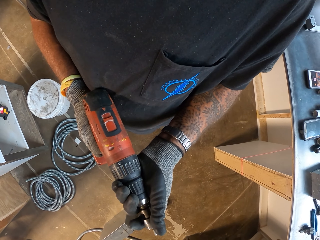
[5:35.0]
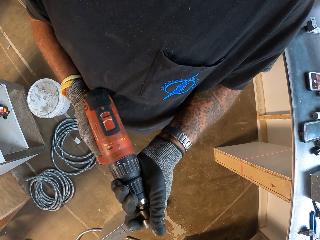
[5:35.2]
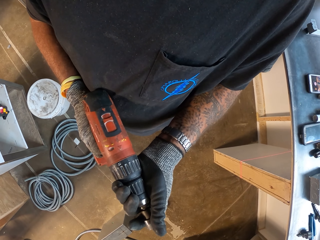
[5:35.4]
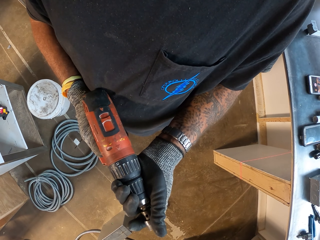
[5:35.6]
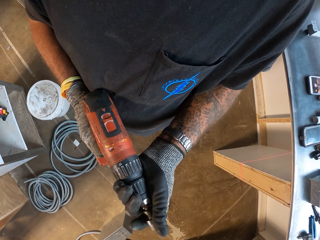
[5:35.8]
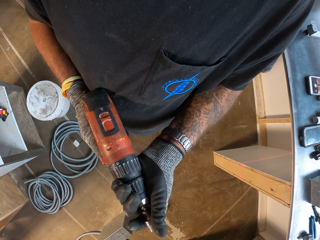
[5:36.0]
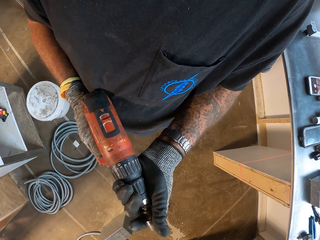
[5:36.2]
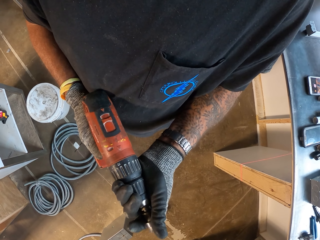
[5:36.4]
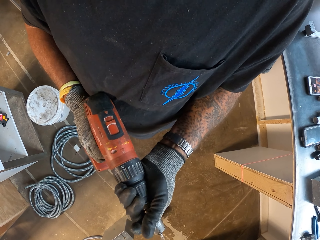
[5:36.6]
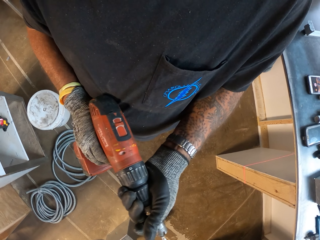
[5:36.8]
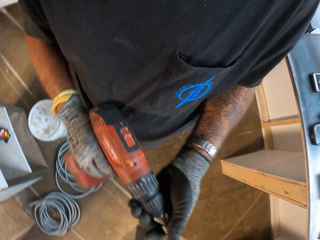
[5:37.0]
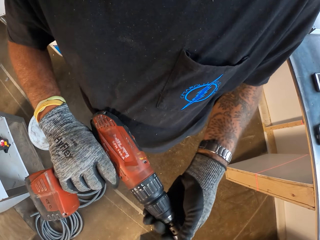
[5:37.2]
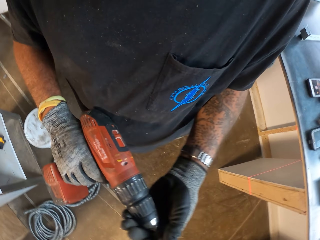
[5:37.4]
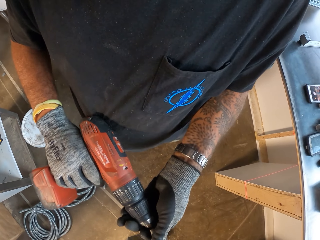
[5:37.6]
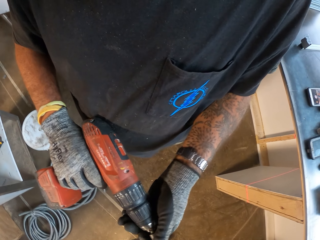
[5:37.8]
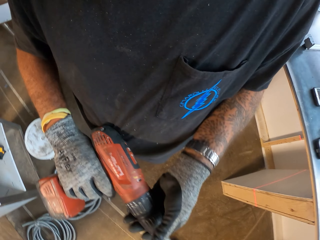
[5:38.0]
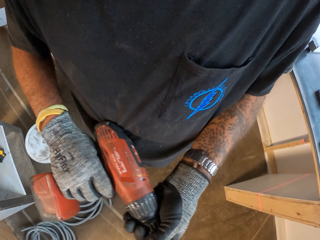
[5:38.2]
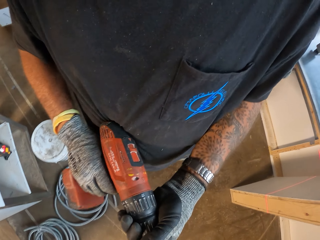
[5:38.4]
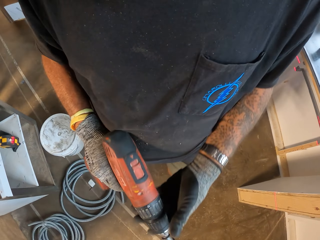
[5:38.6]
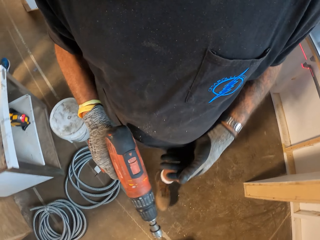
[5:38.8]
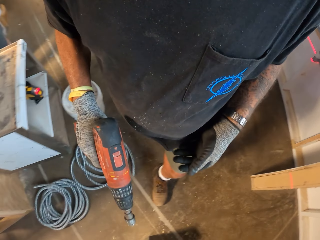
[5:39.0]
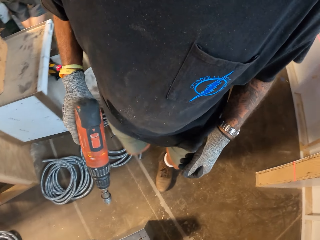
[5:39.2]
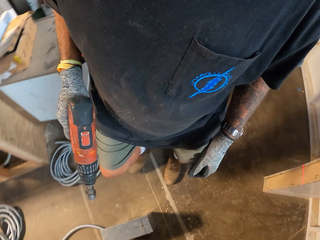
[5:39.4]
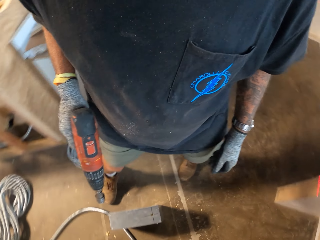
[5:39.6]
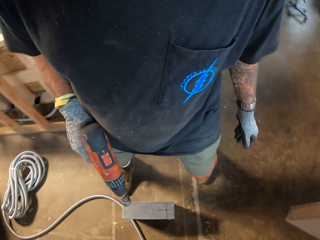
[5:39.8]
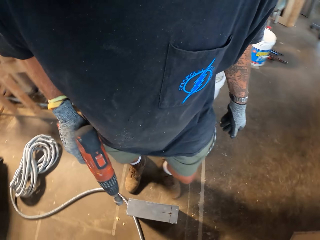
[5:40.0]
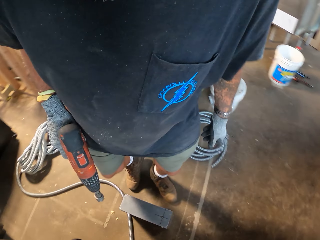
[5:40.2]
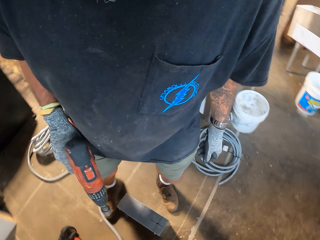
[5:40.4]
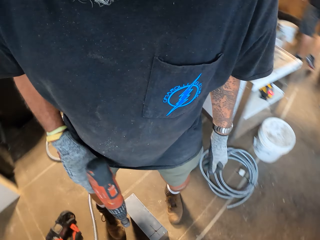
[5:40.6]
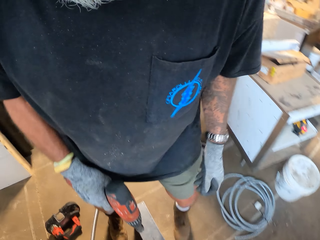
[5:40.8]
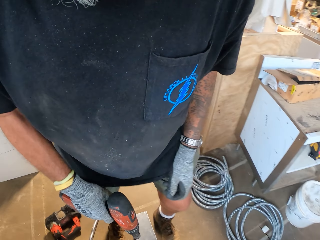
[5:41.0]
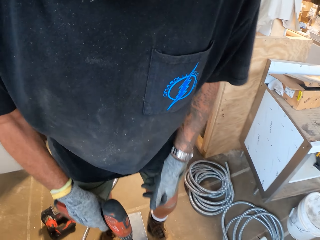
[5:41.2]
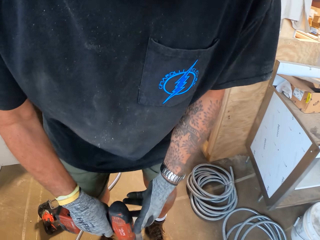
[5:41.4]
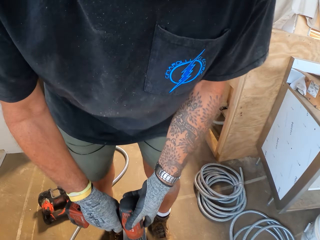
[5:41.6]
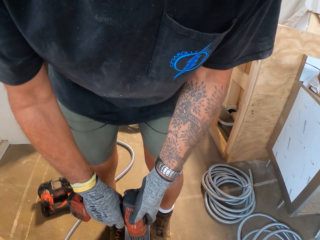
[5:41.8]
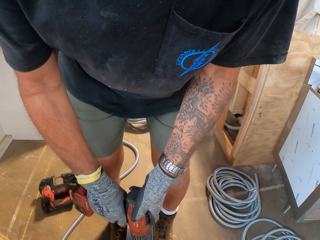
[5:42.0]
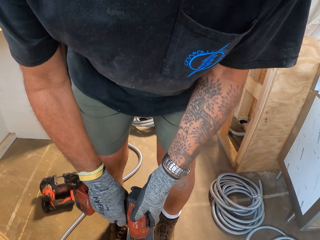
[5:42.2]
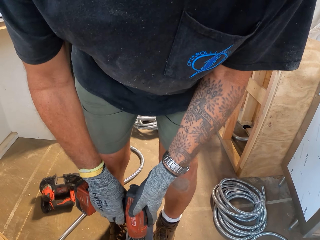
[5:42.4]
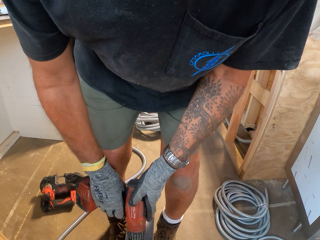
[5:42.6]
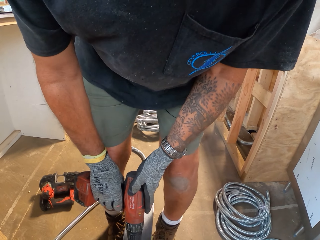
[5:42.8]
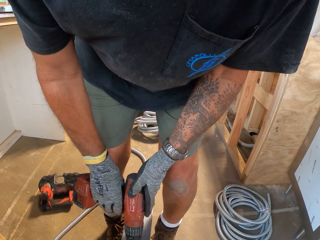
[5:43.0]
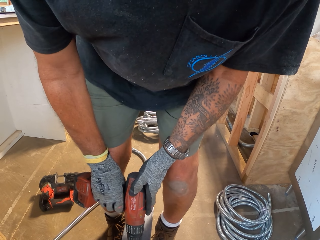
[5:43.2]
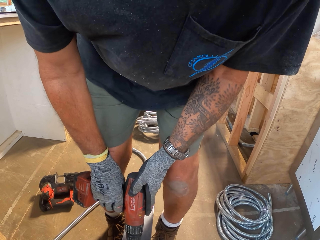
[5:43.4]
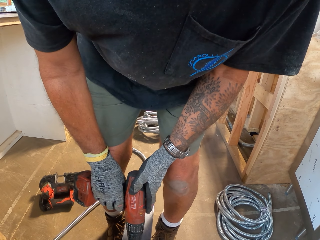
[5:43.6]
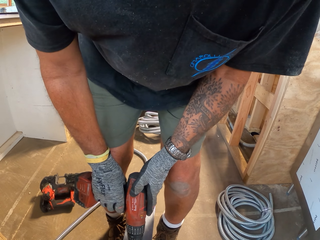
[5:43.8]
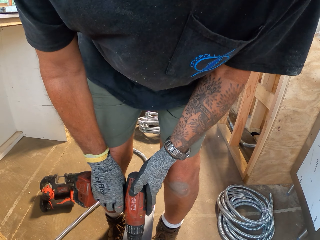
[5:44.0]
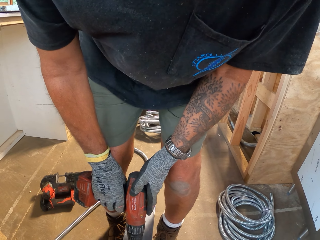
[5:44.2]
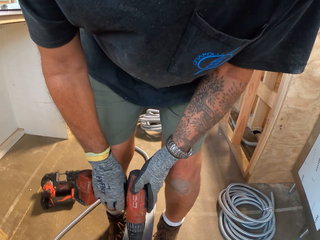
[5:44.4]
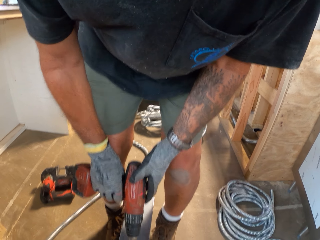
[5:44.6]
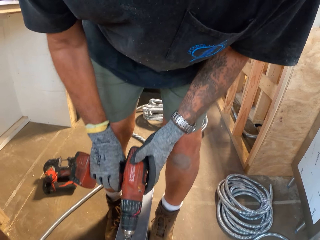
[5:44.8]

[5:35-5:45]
The camera wearer bends. They drill something.

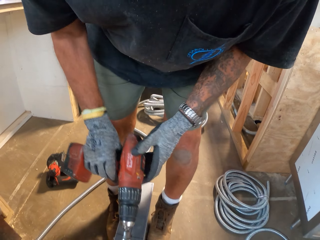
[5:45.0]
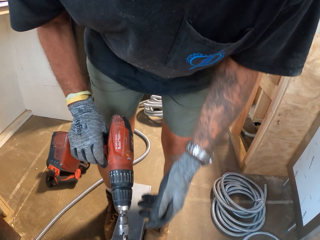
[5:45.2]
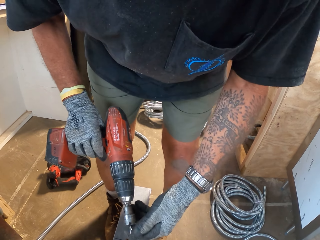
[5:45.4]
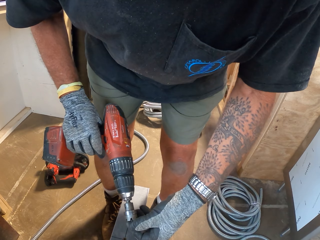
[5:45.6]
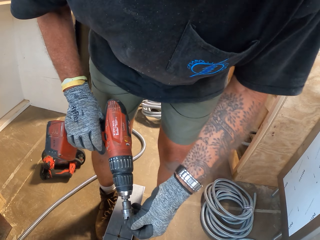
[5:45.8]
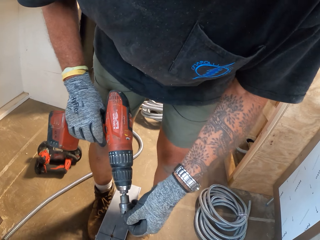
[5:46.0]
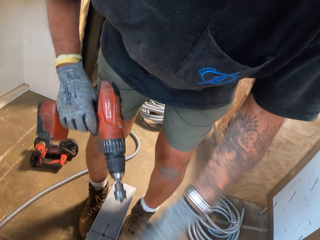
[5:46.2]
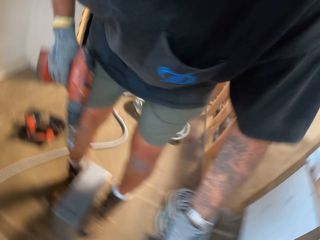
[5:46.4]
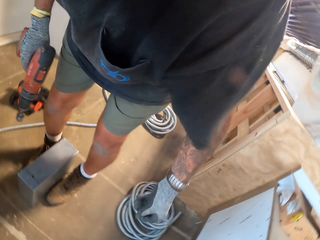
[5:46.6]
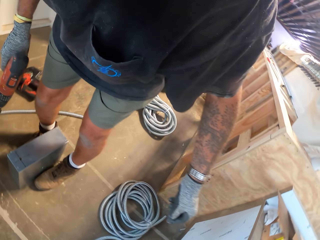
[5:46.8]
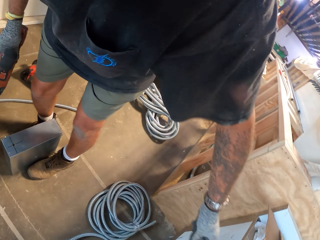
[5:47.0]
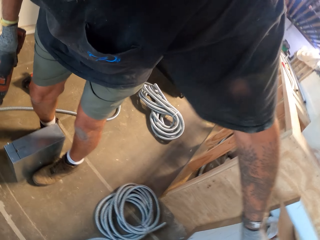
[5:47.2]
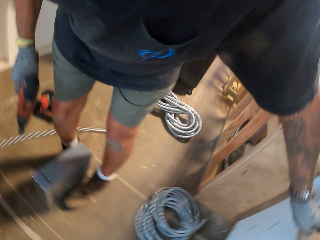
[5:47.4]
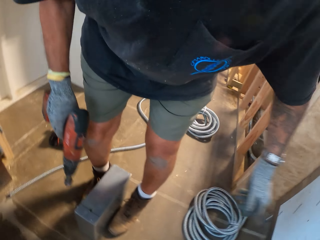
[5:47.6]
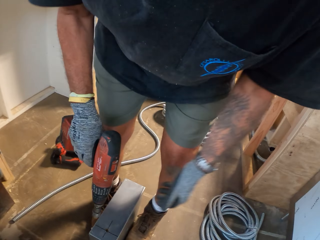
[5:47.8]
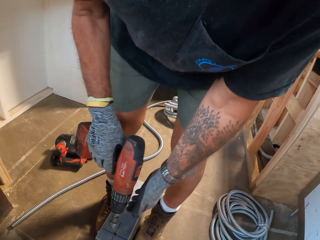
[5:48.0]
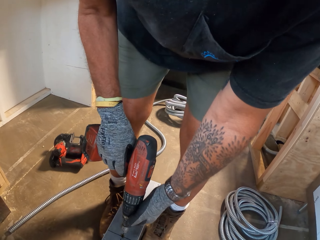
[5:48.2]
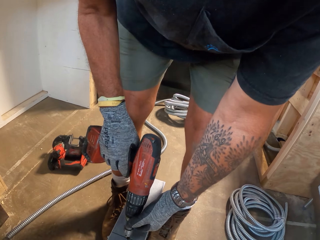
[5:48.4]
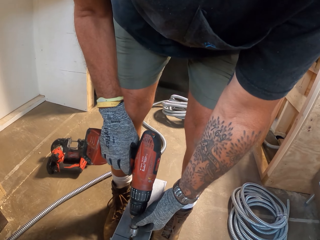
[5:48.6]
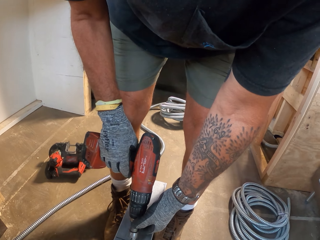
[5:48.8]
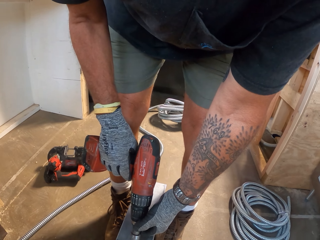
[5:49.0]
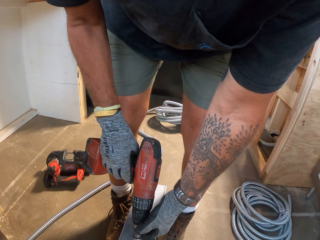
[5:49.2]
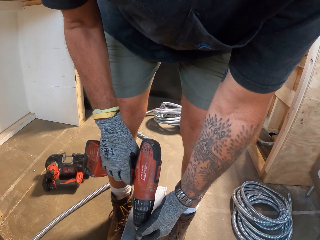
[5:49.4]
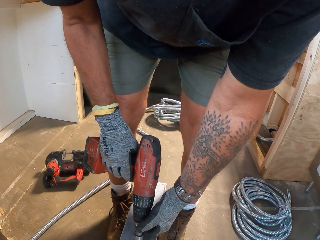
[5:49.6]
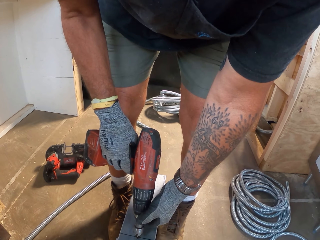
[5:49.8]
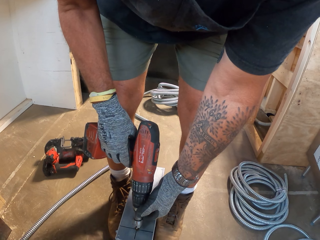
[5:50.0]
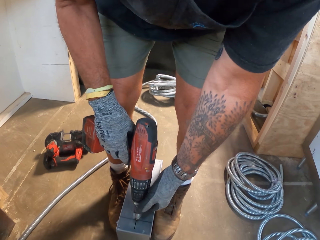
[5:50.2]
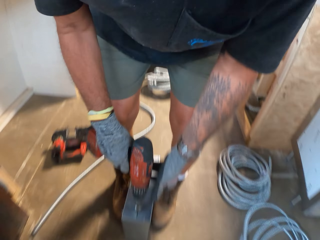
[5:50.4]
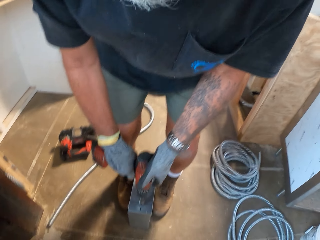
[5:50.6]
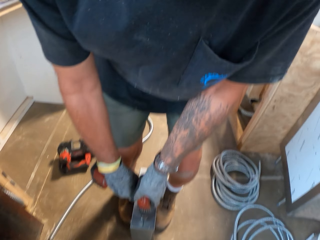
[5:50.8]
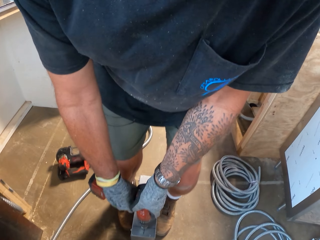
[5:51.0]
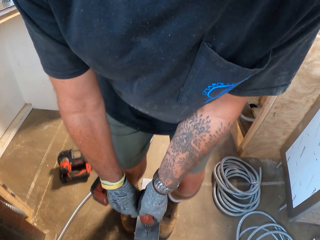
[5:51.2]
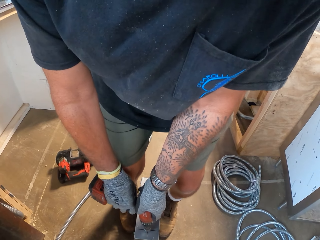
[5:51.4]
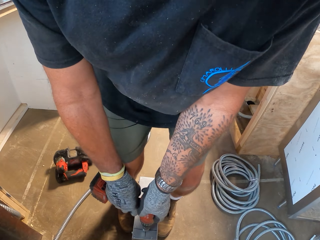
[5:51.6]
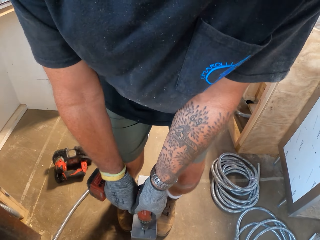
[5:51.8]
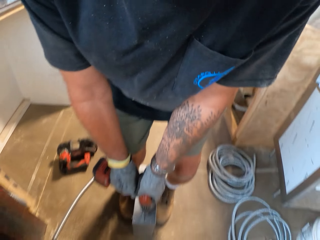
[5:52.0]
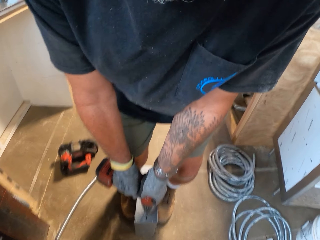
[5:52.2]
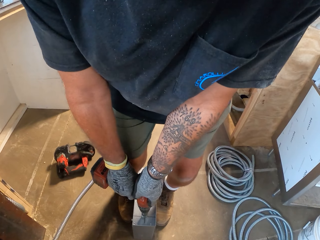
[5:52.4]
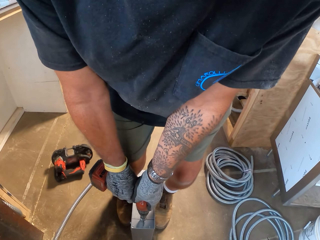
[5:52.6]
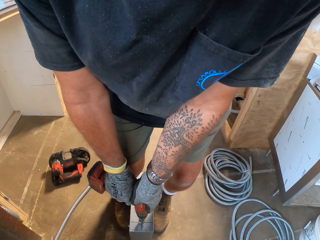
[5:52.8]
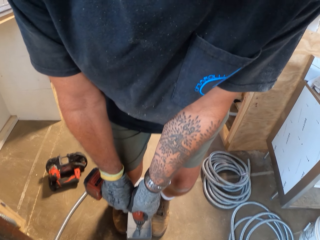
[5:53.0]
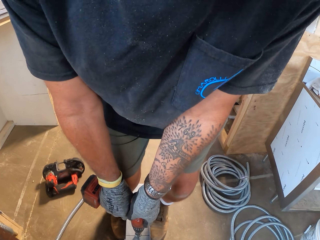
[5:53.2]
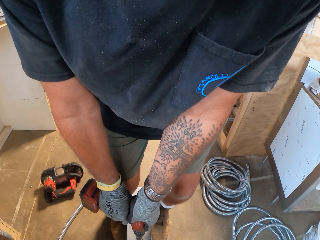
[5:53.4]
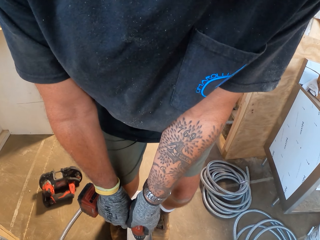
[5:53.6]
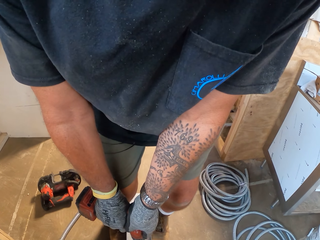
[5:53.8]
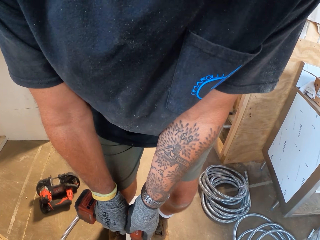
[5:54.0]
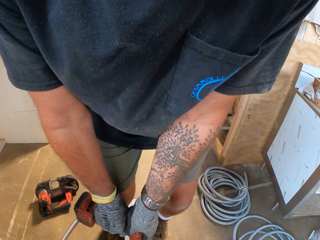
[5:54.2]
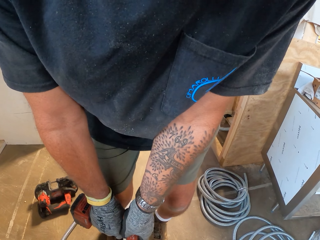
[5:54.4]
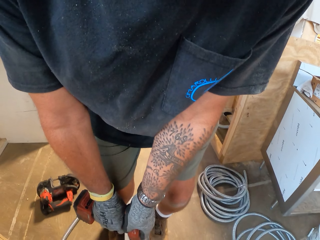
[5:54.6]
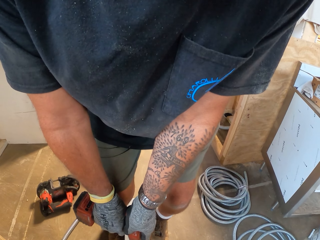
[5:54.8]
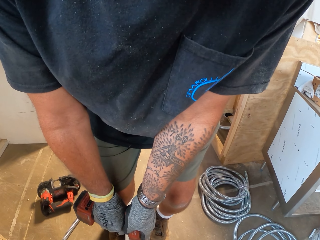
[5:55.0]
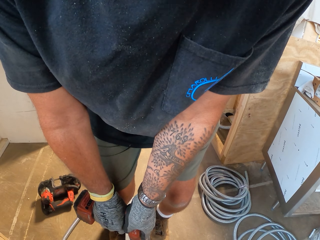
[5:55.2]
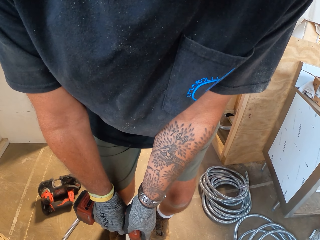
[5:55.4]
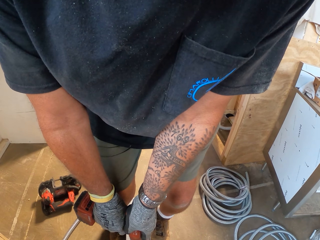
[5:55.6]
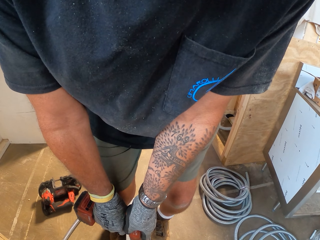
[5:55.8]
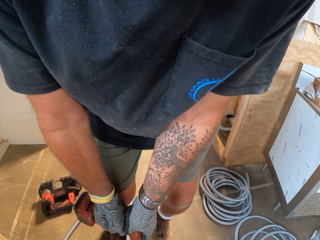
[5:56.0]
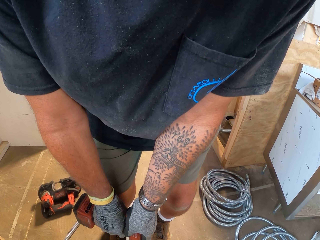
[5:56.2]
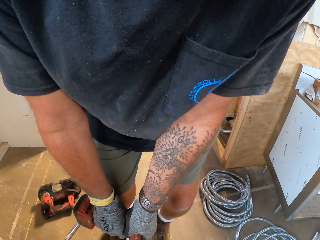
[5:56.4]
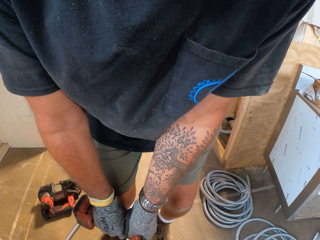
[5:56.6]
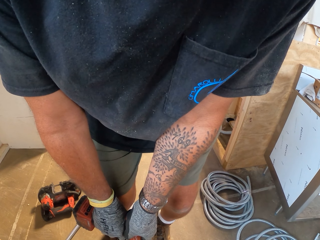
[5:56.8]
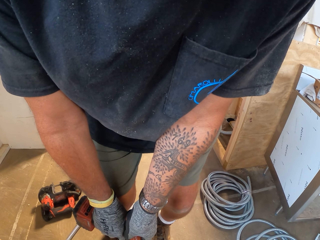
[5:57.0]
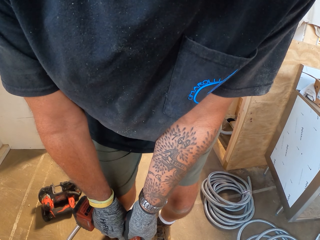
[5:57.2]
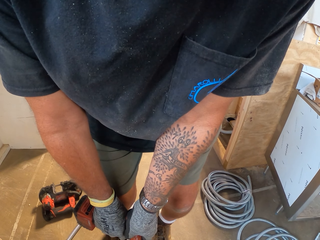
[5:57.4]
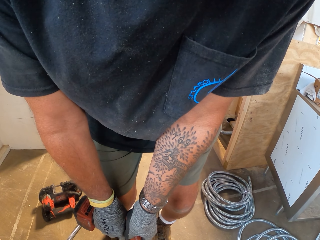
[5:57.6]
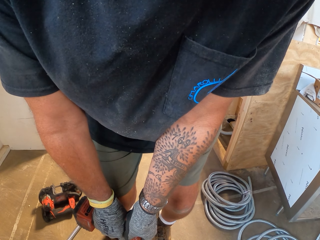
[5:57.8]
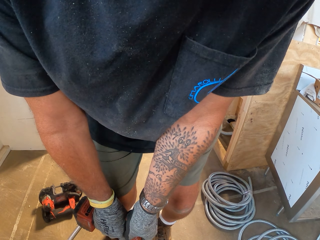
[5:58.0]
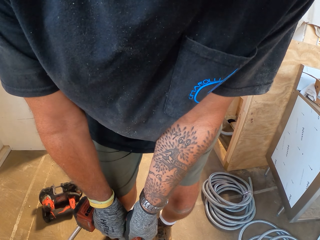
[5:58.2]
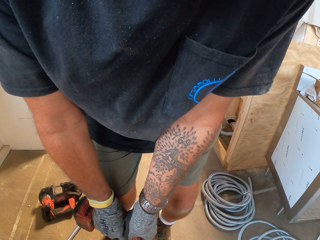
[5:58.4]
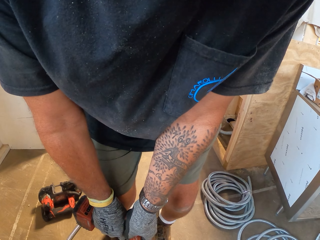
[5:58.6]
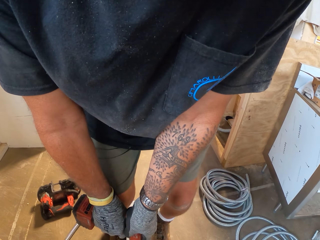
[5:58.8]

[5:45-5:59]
The camera wearer removes the drill bit. They place the drill bit on the table. They drill the metal box with the cordless drill.
